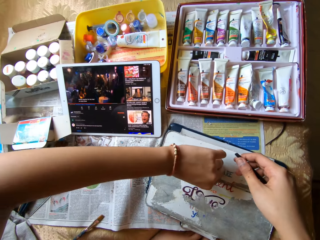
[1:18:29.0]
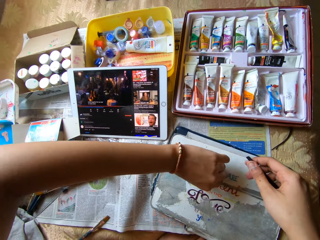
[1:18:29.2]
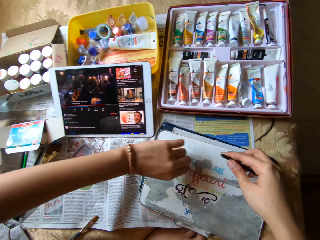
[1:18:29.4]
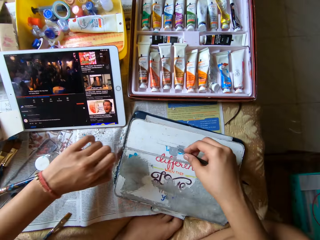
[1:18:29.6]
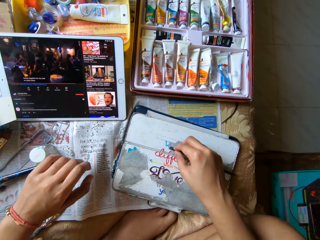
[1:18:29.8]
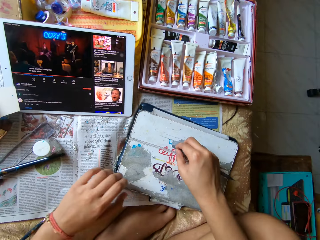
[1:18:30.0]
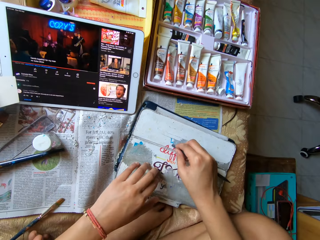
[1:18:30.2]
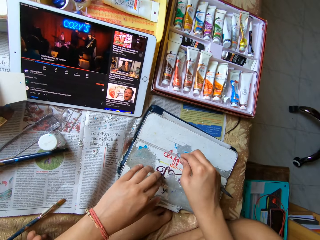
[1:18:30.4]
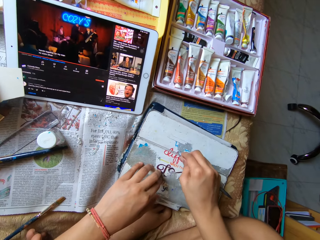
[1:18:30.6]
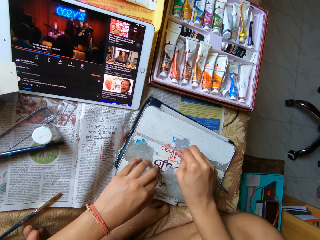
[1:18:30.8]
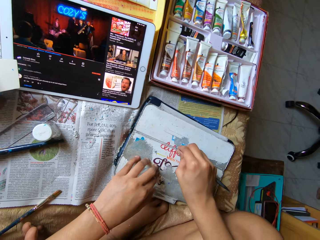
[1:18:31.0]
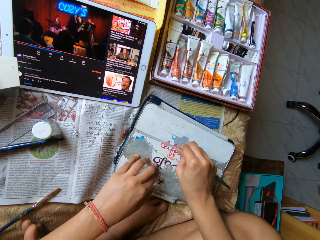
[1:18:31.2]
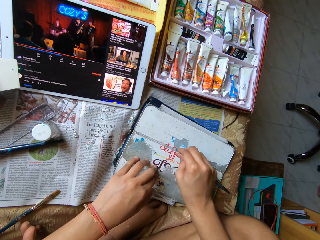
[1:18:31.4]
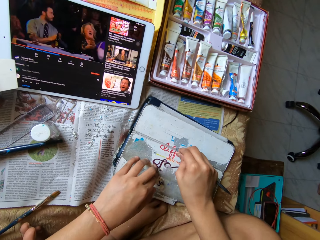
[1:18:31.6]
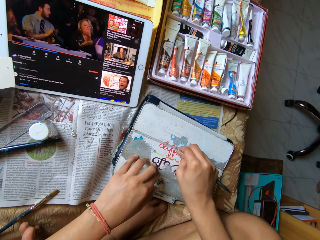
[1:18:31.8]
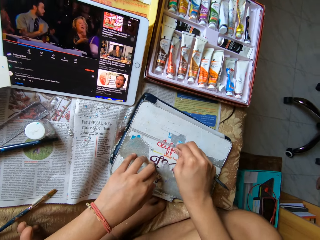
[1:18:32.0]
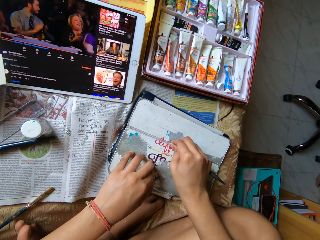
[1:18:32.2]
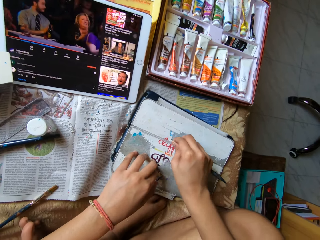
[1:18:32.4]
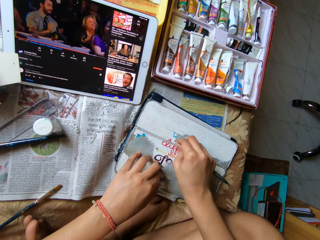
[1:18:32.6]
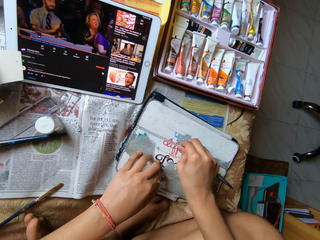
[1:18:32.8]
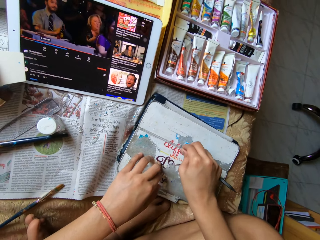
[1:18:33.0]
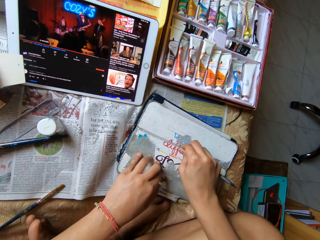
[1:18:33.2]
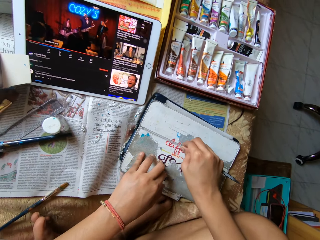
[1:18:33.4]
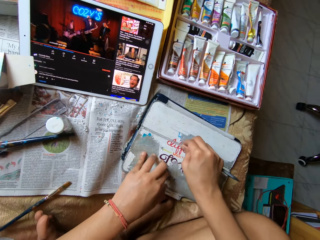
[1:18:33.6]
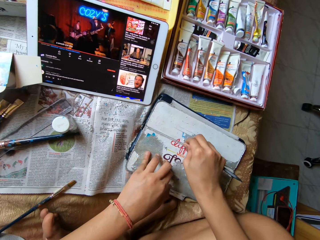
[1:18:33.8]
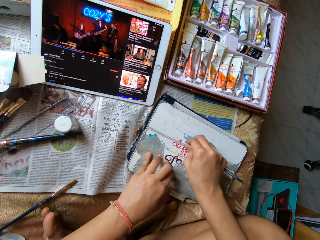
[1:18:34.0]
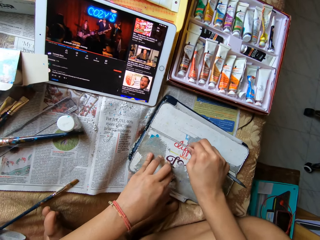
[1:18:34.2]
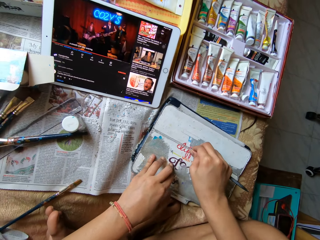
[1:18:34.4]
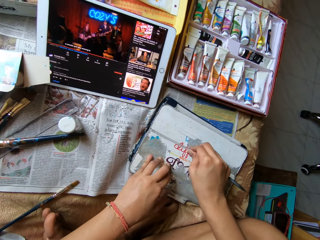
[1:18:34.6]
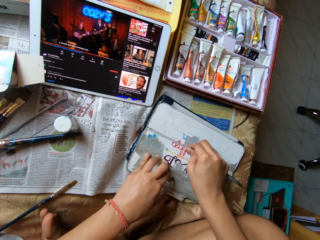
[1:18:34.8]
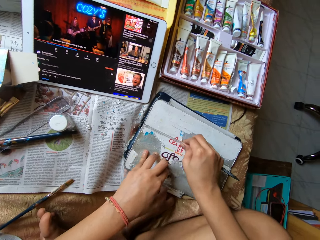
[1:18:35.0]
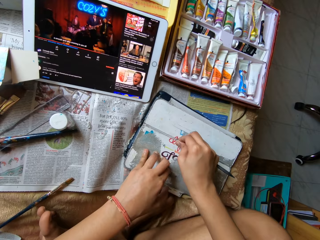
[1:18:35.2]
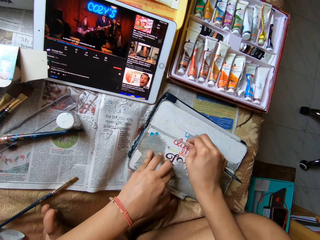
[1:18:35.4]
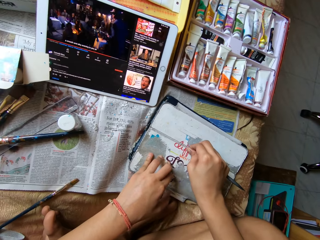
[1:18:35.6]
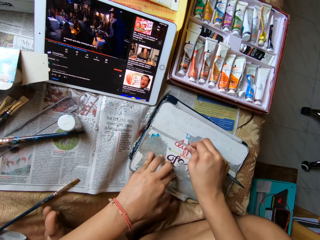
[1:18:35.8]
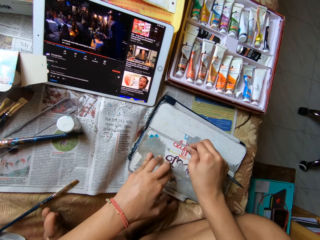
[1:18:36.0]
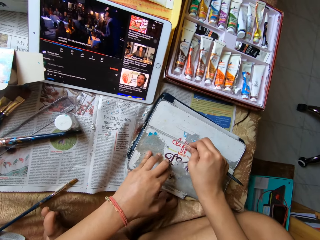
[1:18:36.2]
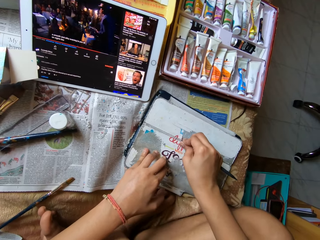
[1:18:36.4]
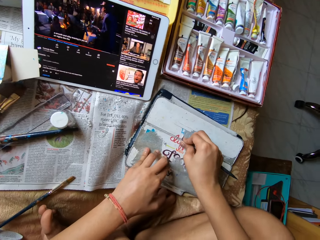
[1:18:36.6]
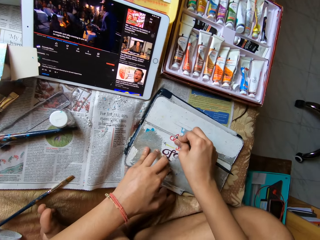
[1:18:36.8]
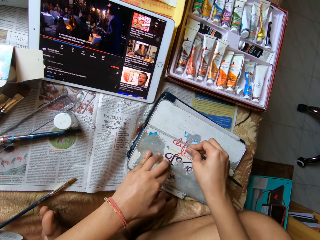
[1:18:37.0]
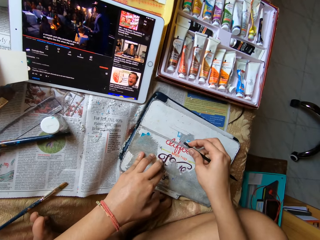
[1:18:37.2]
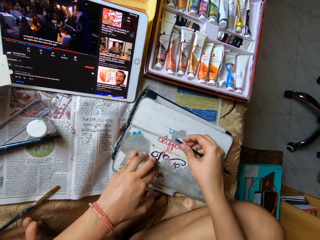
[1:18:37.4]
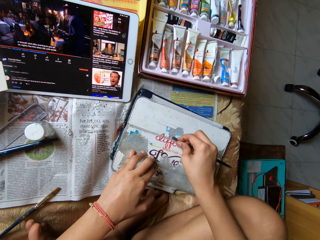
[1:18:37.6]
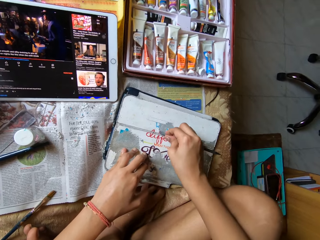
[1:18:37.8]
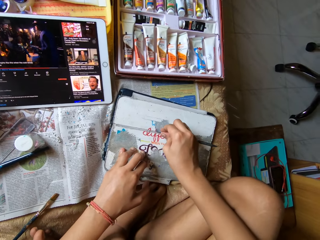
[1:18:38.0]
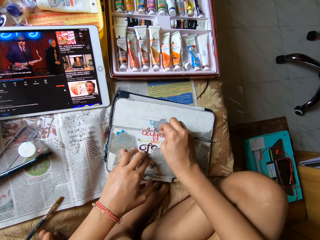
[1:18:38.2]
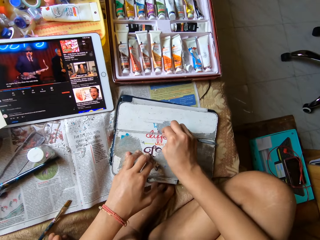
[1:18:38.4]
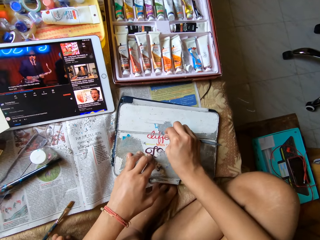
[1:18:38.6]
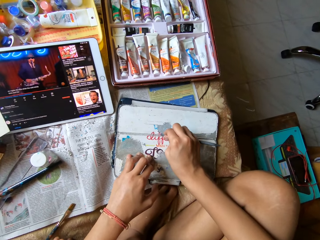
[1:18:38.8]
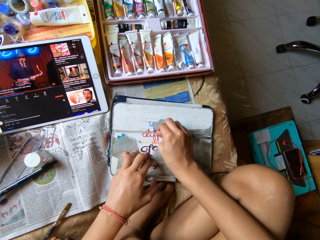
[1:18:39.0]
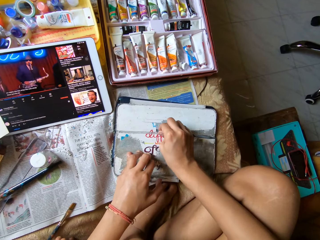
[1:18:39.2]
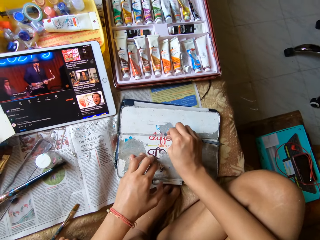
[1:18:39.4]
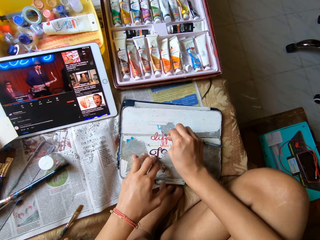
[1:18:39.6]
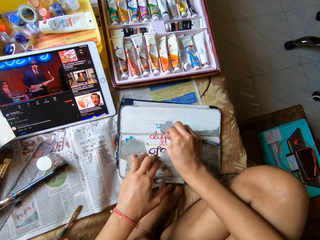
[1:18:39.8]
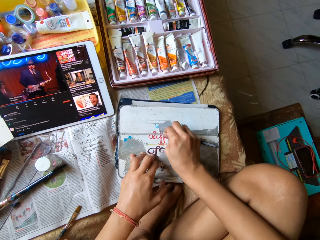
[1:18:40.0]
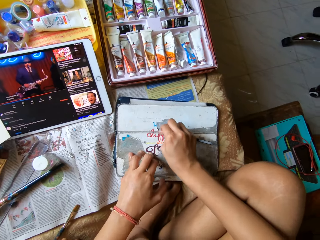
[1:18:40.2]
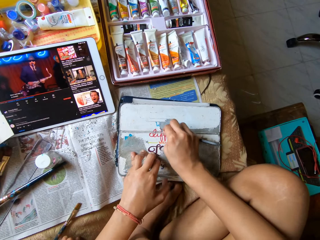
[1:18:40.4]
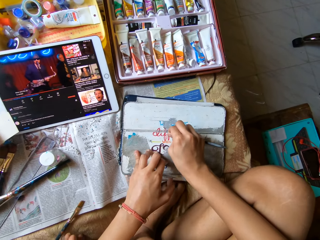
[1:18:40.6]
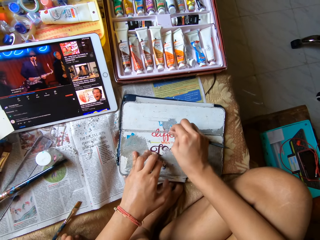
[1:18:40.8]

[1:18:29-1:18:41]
The camera wearer scrapes the metal board on the table with the plastic stick in her right hand.

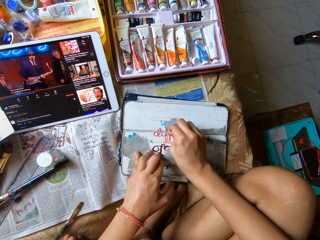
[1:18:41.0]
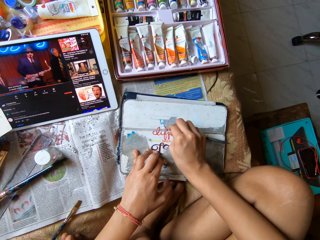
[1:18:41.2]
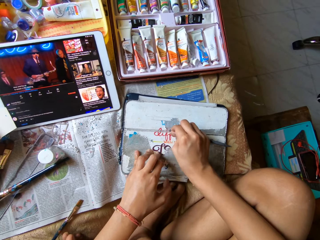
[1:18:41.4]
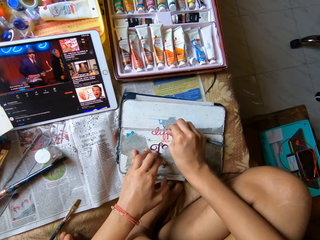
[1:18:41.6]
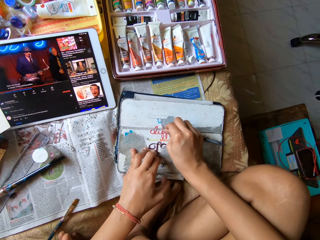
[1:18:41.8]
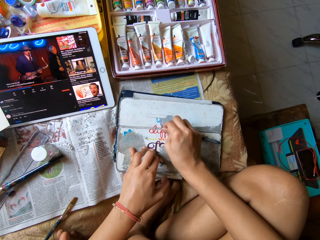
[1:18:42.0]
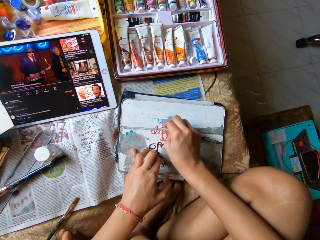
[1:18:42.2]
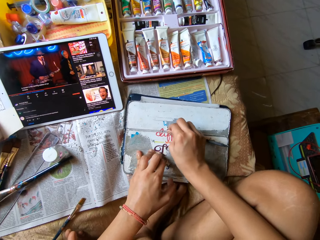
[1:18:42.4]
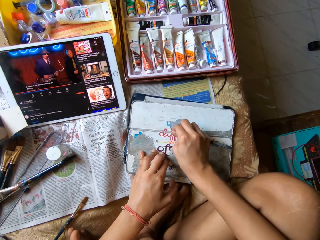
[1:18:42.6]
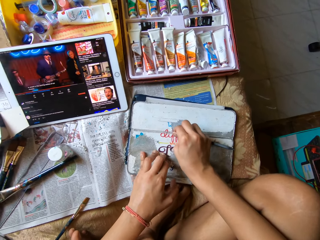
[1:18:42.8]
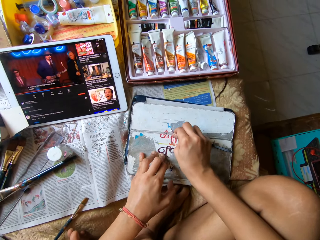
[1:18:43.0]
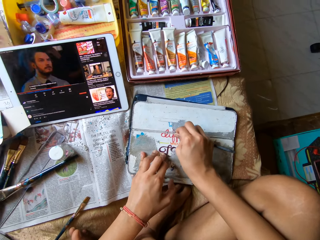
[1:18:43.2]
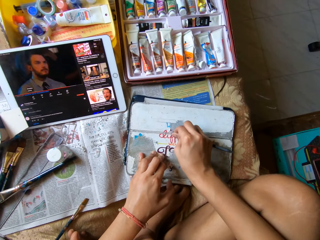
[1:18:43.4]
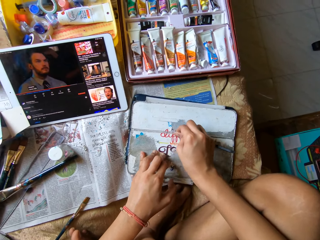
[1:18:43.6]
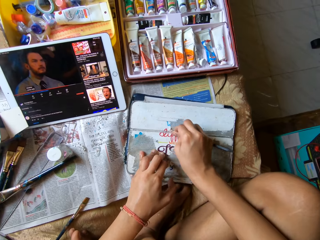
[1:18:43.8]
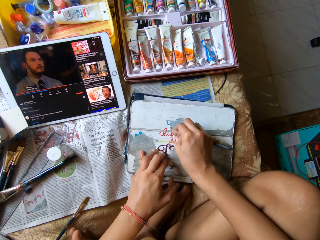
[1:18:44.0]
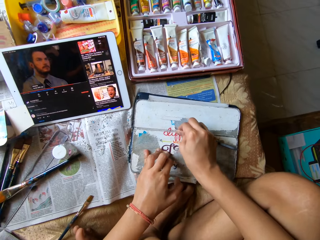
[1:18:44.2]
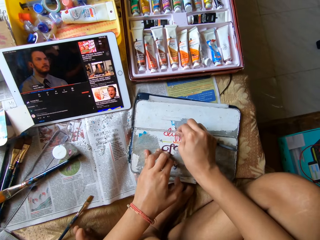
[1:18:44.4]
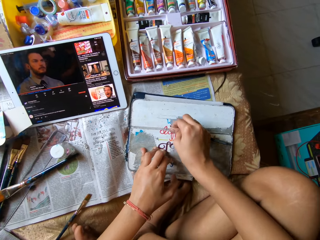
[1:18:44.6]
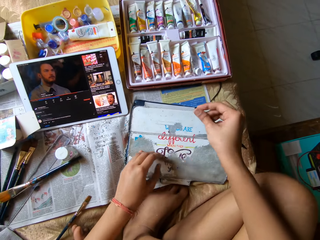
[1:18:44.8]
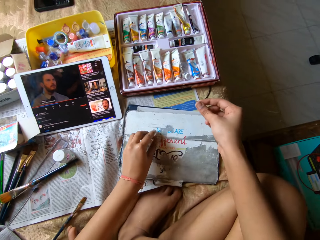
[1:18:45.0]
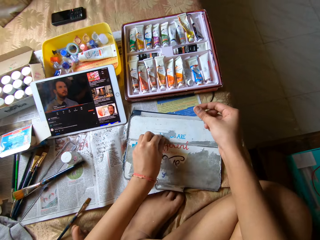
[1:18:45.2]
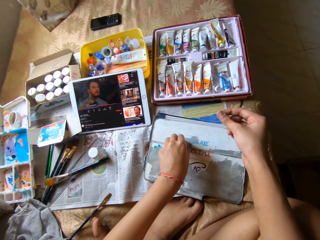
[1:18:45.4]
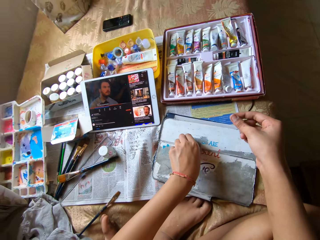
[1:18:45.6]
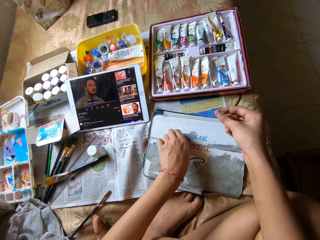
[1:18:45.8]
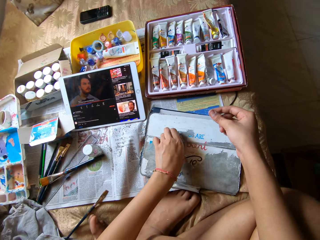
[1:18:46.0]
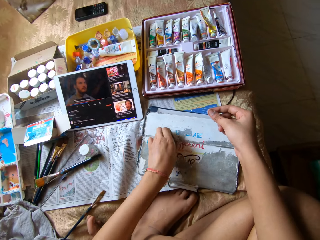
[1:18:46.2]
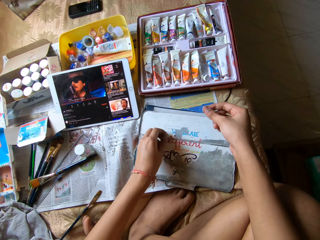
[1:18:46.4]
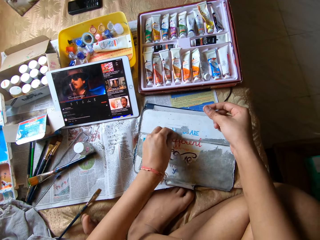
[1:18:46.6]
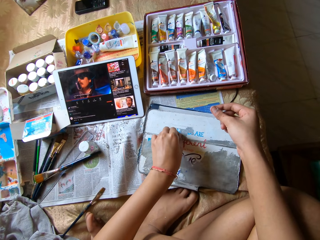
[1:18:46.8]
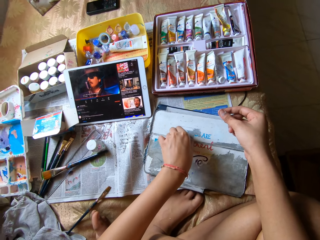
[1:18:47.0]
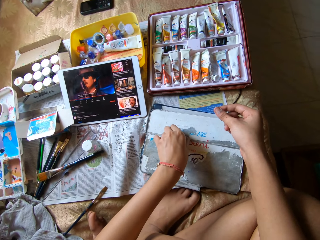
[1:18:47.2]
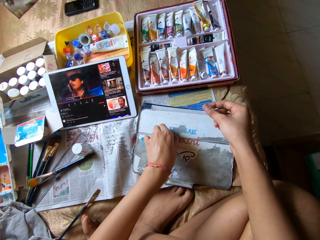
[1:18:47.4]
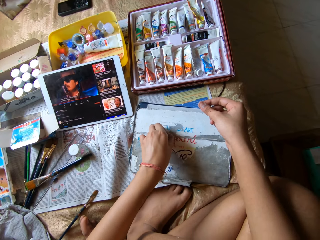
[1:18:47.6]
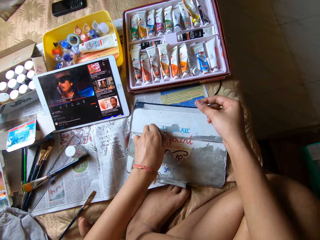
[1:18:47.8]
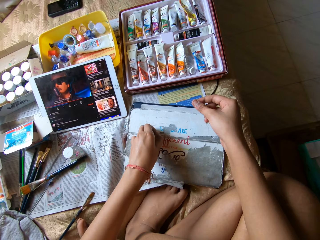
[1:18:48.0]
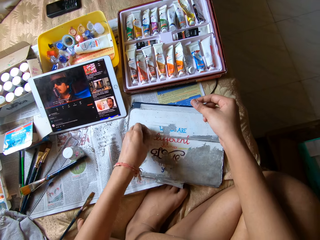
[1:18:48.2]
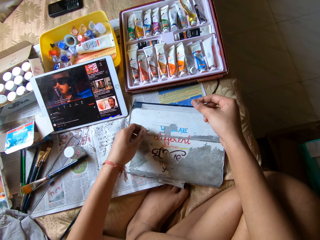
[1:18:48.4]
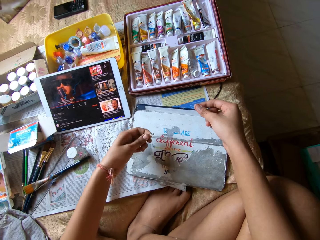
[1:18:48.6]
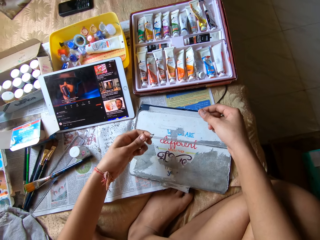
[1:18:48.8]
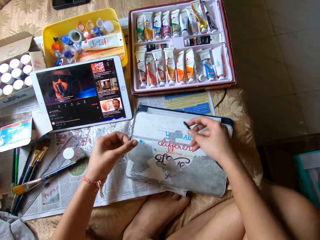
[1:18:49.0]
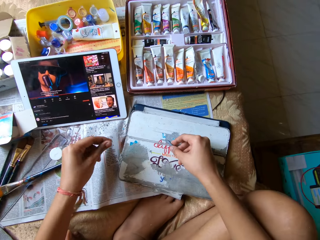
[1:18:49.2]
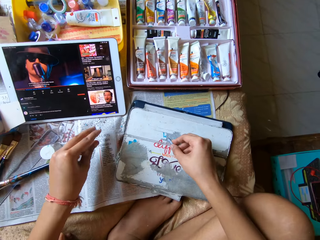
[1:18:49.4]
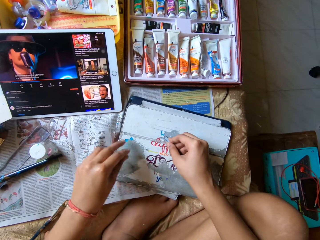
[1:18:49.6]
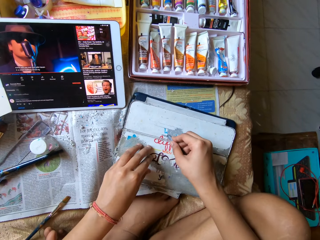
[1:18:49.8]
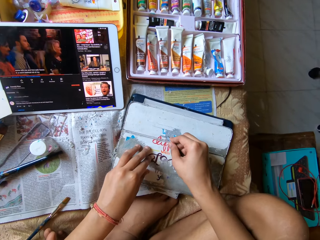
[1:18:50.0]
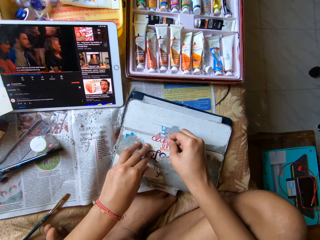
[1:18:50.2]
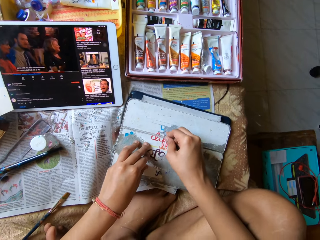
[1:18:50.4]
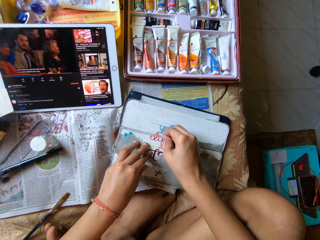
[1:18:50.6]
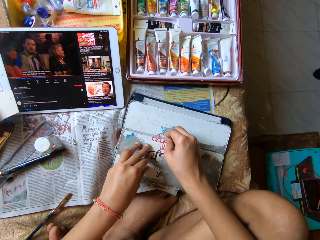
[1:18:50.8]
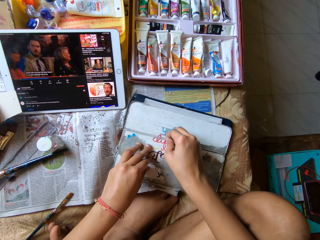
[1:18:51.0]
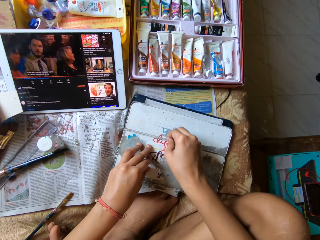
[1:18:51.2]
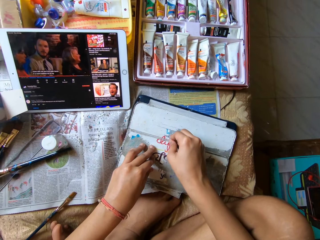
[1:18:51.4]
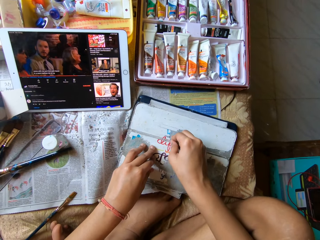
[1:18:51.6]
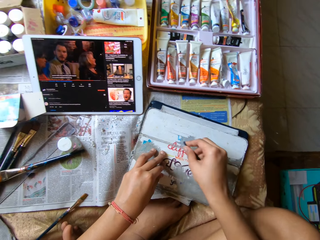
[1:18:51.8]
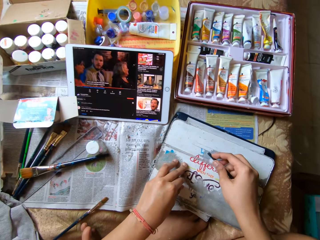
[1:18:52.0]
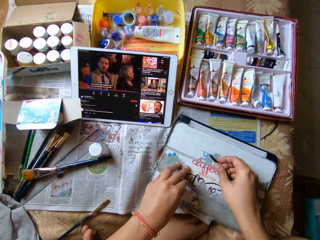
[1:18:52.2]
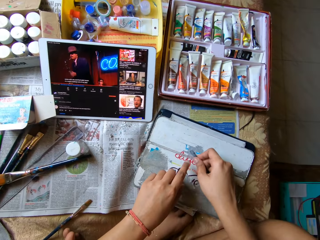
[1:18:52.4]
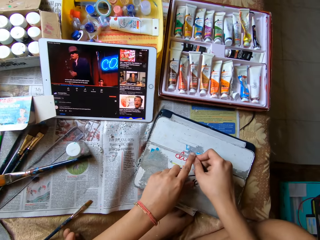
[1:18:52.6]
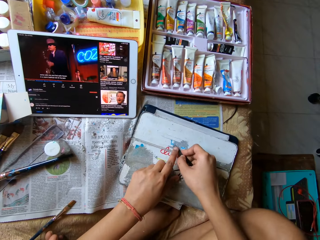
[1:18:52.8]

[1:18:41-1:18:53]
The camera wearer removes dirt from the metal board with her left hand. She scrapes the metal board on the table with the plastic stick in her right hand. She puts an object down.
